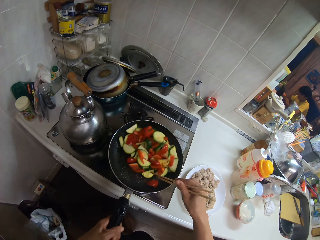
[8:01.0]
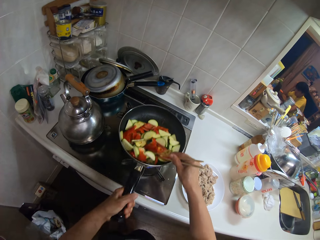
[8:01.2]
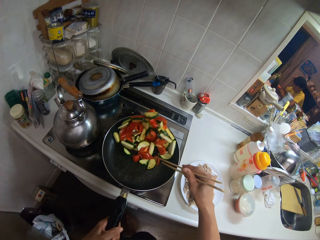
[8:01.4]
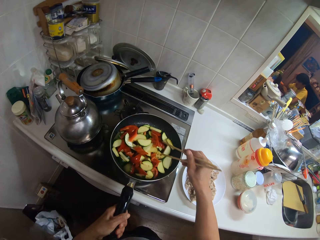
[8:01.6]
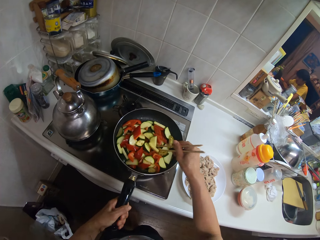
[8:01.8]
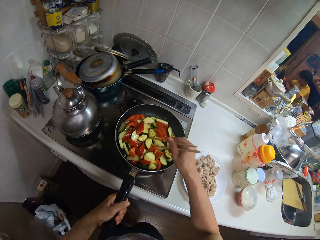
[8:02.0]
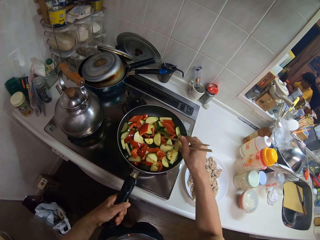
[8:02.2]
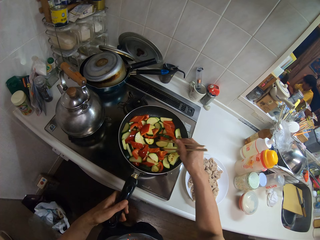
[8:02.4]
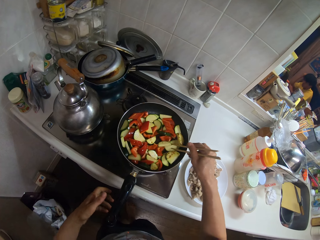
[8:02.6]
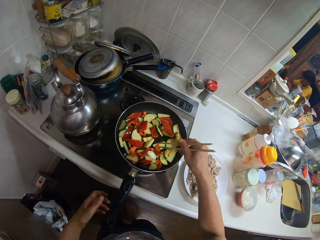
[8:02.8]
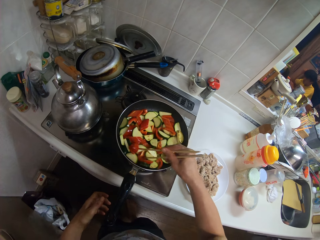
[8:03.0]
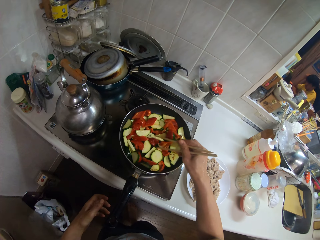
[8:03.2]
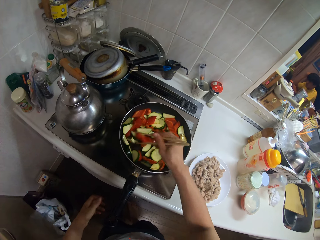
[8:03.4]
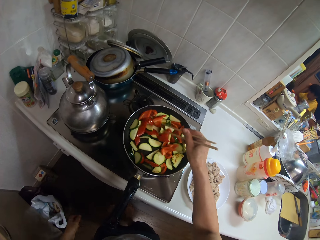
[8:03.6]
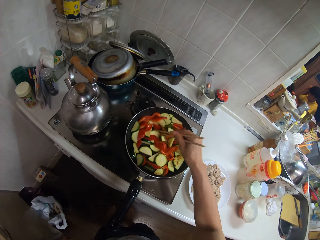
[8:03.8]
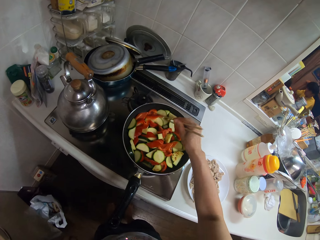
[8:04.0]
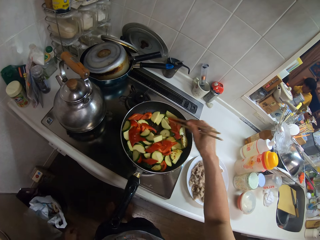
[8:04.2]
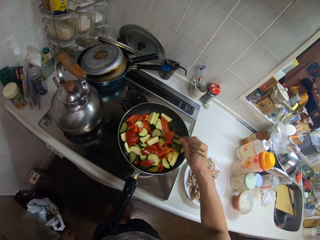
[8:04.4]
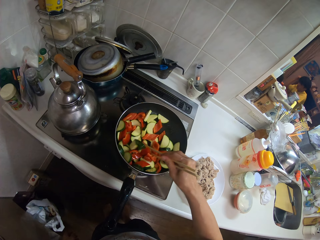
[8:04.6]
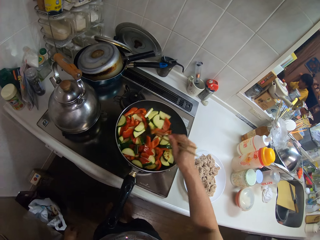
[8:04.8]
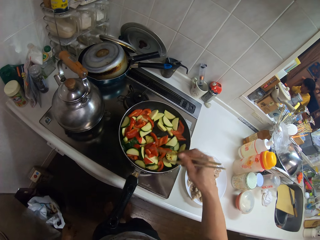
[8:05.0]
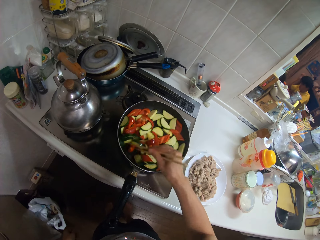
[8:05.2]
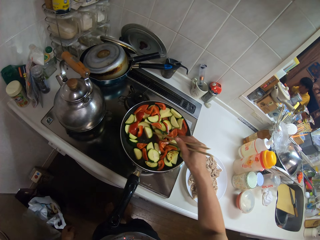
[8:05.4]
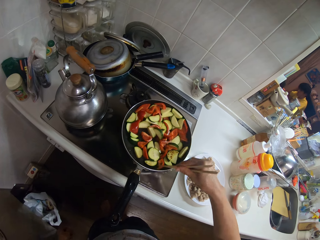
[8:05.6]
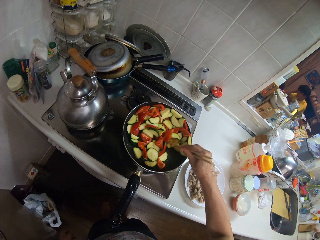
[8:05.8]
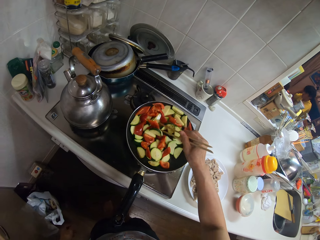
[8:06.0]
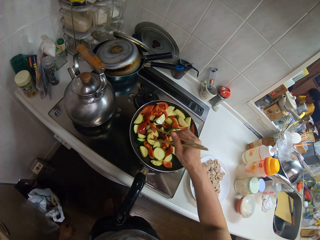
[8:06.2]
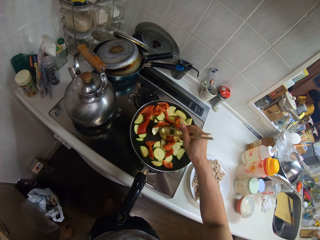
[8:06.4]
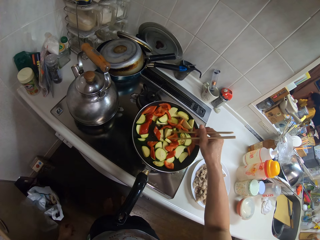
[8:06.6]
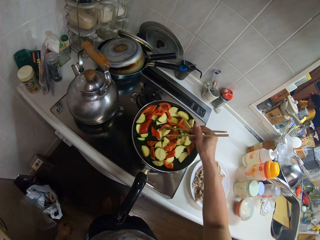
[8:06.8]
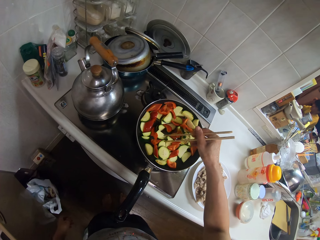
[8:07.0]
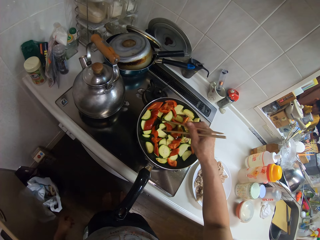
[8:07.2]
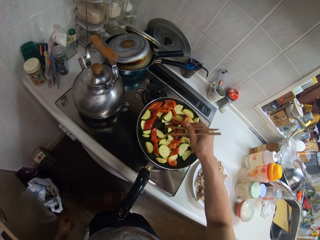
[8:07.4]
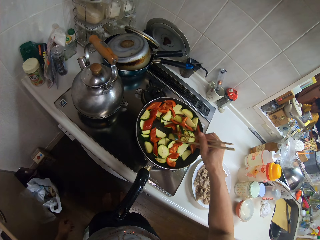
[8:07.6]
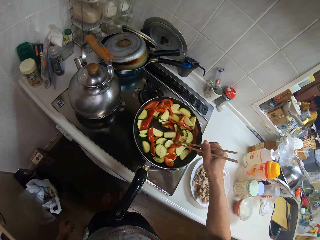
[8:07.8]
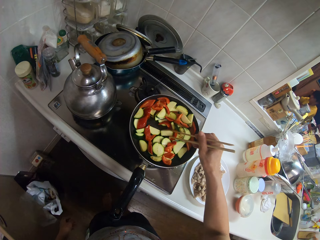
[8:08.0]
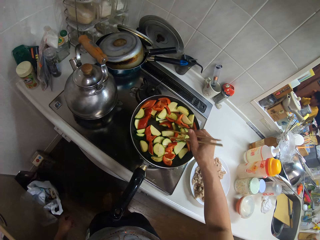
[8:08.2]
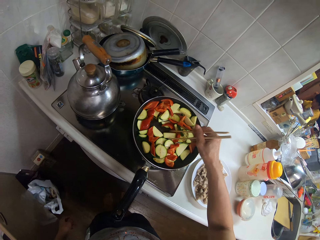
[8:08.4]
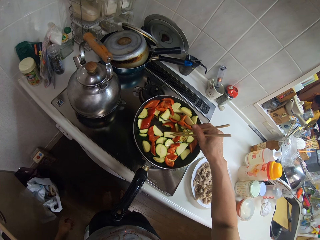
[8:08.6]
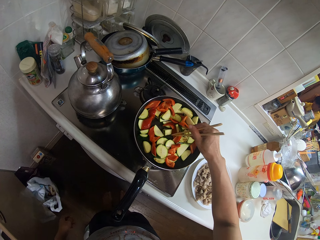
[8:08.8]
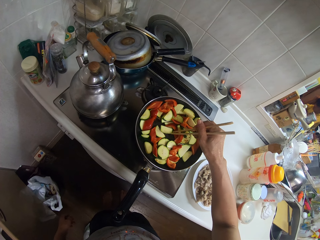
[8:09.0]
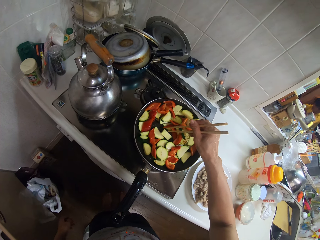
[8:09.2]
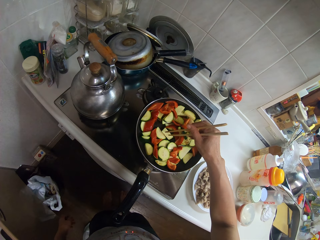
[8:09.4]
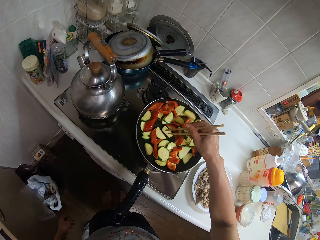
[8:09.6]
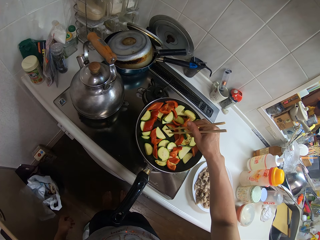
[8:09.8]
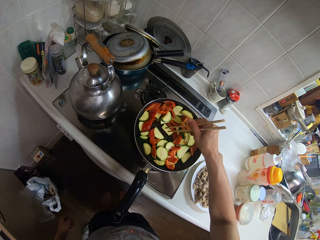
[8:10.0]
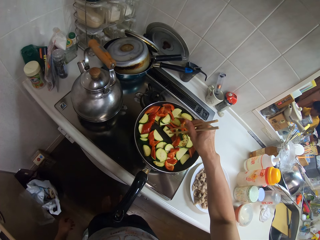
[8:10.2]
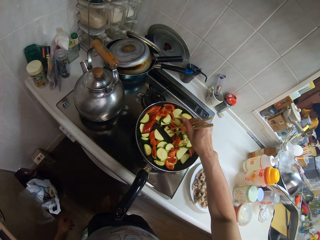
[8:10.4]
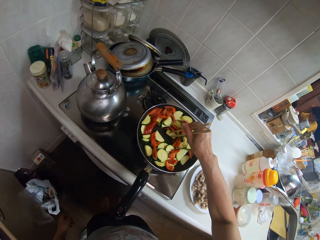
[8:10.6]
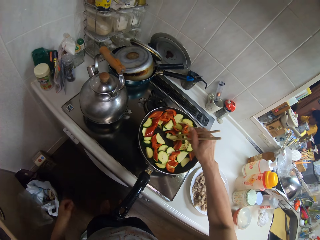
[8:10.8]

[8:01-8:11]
The camera wearer tosses the vegetables in the frypan. They shake the frypan. They stir the vegetables in the frypan with the pair of chopsticks.

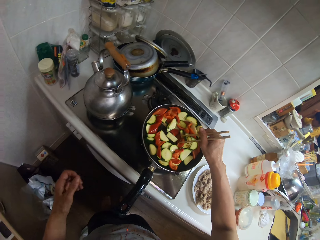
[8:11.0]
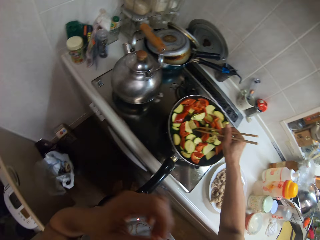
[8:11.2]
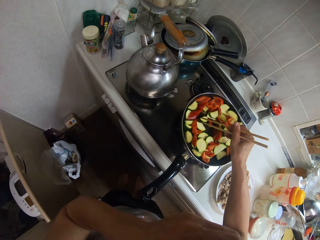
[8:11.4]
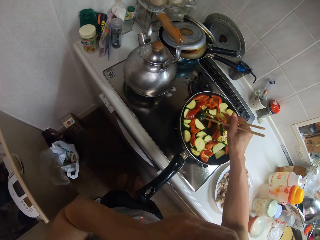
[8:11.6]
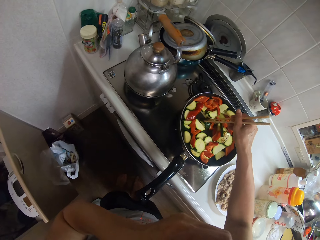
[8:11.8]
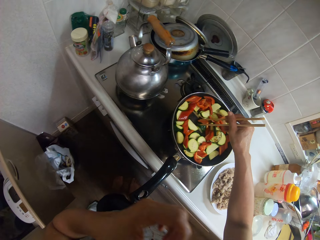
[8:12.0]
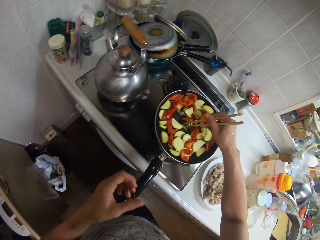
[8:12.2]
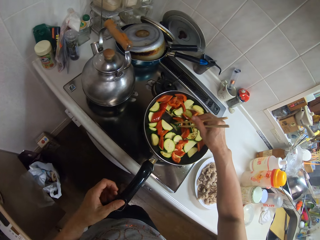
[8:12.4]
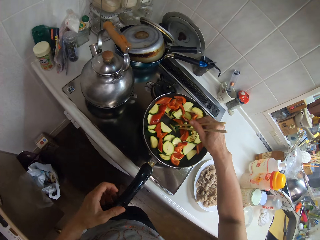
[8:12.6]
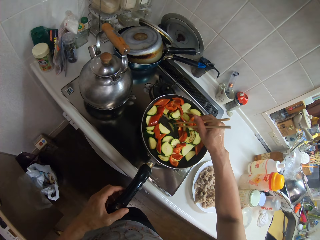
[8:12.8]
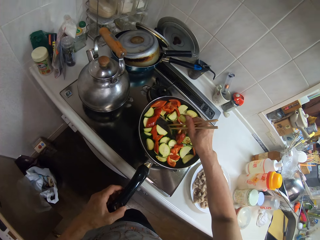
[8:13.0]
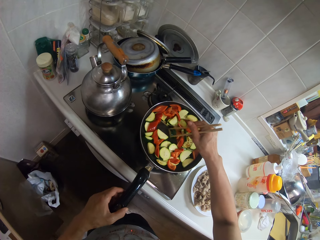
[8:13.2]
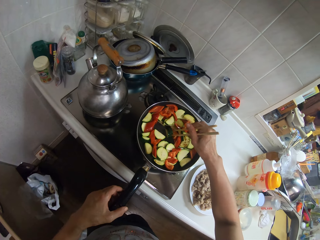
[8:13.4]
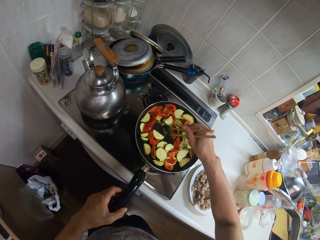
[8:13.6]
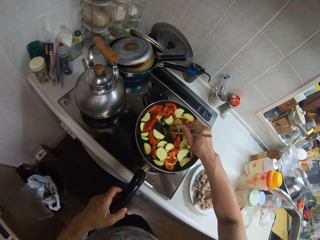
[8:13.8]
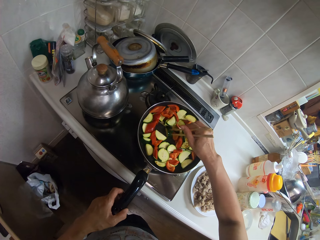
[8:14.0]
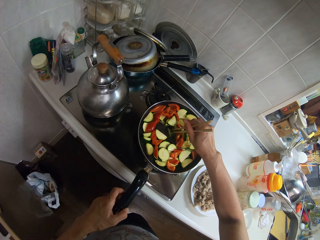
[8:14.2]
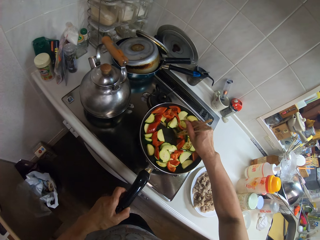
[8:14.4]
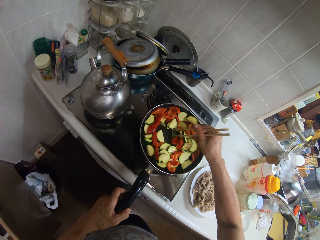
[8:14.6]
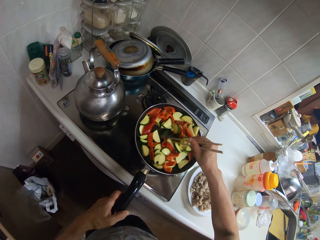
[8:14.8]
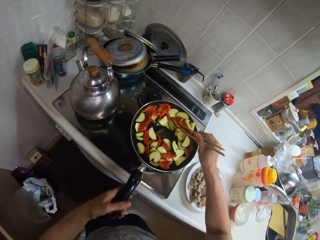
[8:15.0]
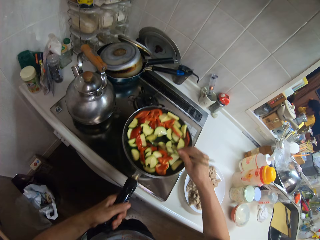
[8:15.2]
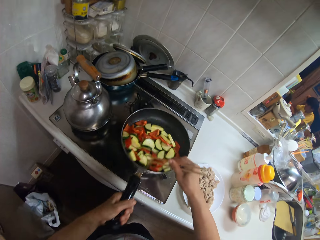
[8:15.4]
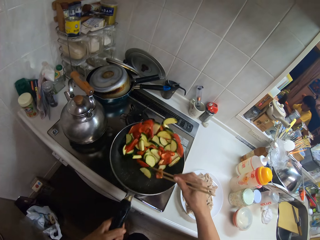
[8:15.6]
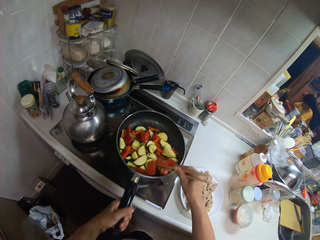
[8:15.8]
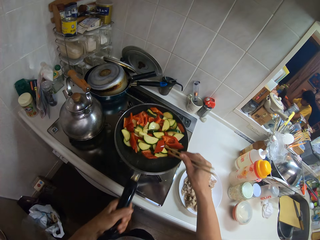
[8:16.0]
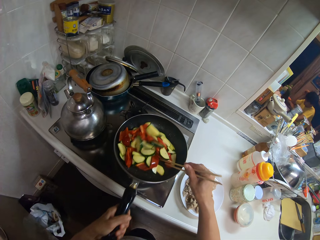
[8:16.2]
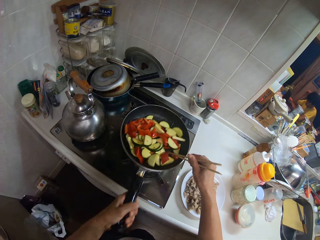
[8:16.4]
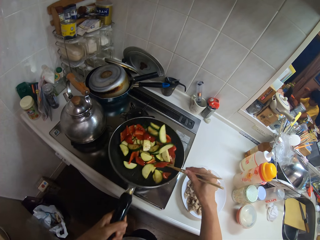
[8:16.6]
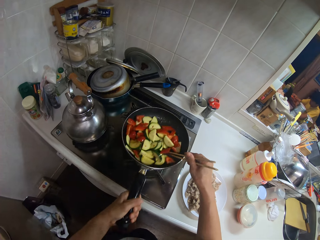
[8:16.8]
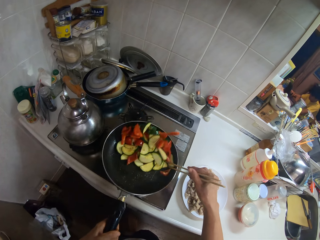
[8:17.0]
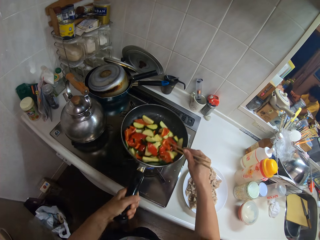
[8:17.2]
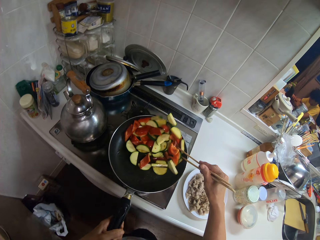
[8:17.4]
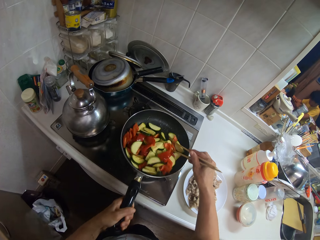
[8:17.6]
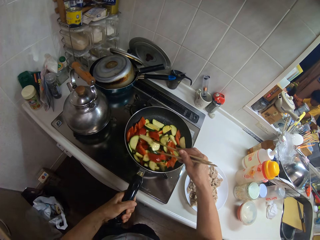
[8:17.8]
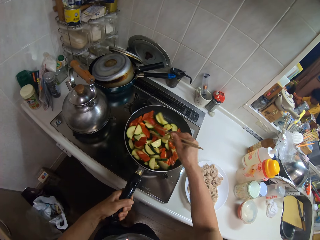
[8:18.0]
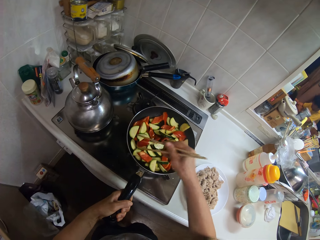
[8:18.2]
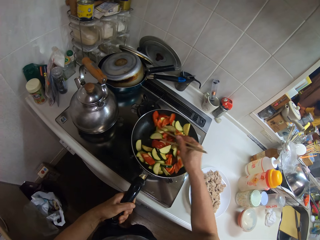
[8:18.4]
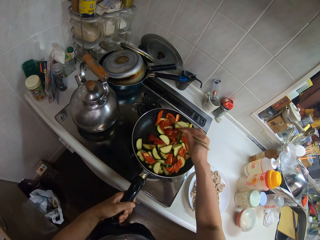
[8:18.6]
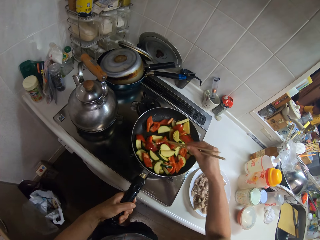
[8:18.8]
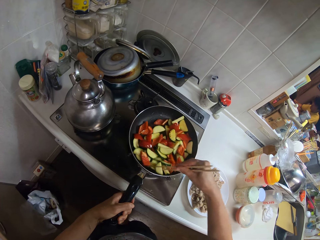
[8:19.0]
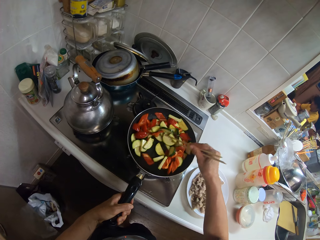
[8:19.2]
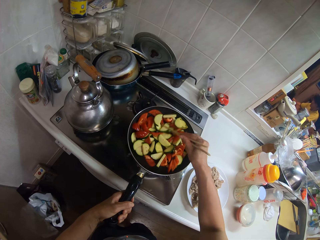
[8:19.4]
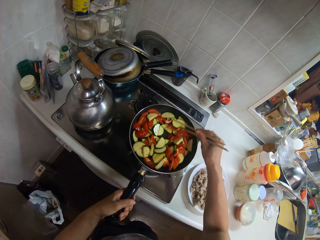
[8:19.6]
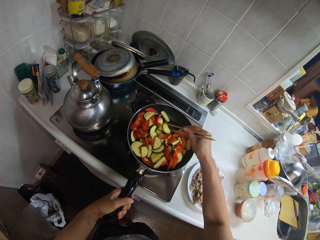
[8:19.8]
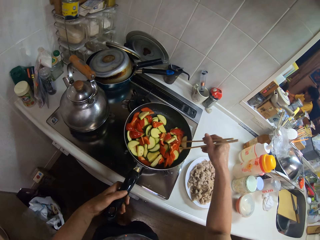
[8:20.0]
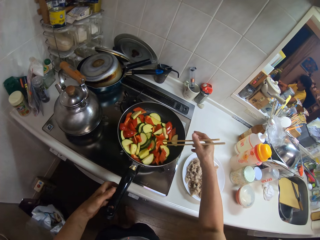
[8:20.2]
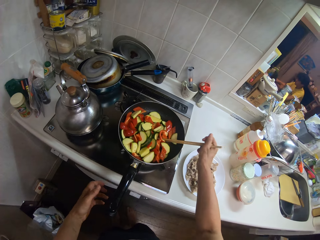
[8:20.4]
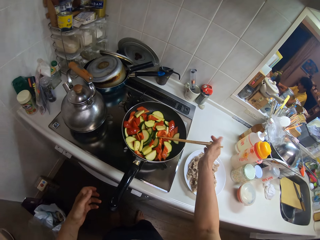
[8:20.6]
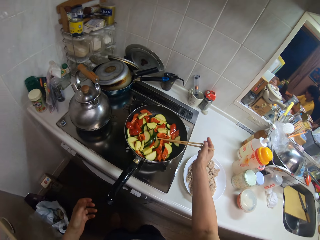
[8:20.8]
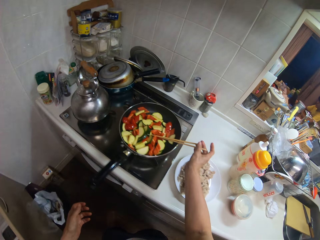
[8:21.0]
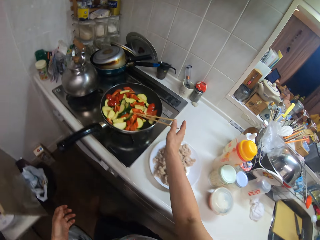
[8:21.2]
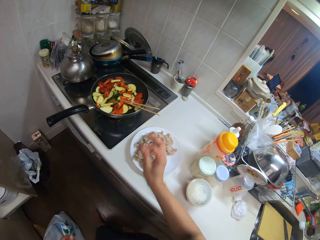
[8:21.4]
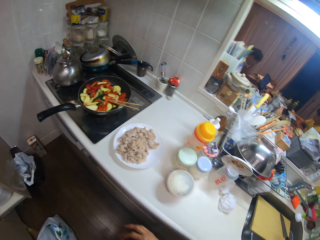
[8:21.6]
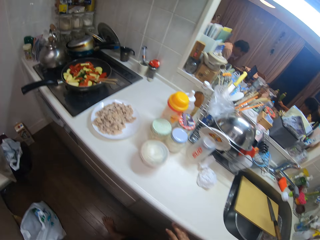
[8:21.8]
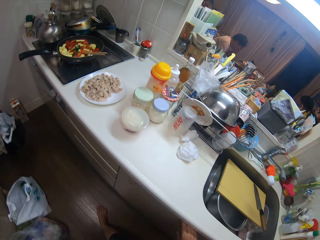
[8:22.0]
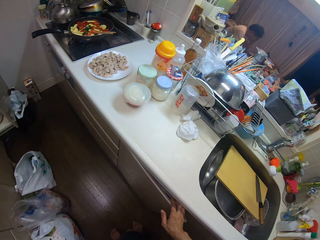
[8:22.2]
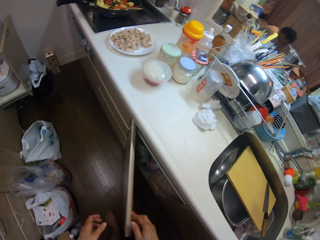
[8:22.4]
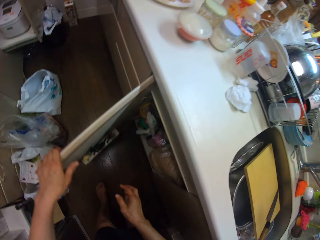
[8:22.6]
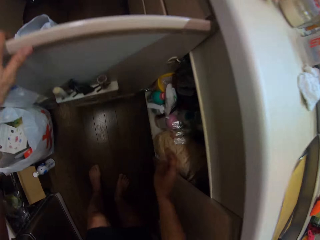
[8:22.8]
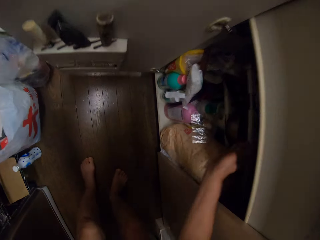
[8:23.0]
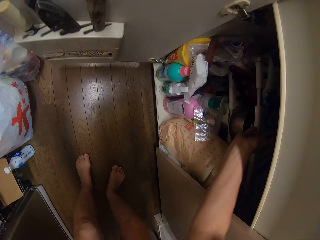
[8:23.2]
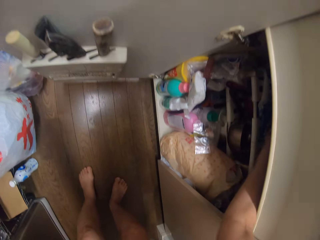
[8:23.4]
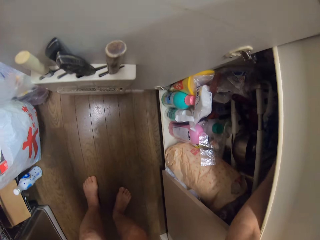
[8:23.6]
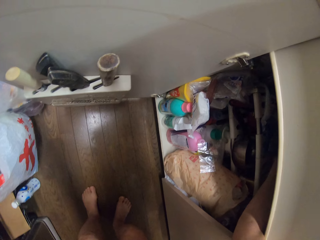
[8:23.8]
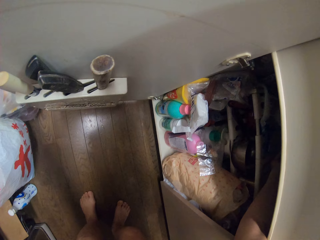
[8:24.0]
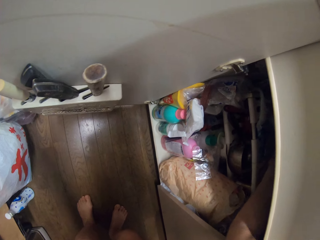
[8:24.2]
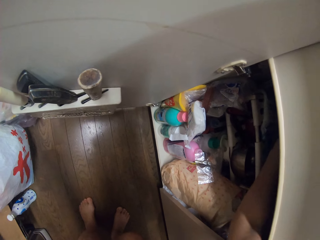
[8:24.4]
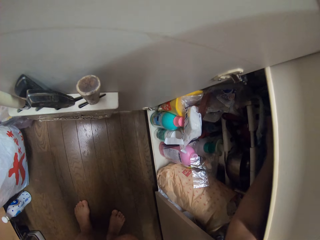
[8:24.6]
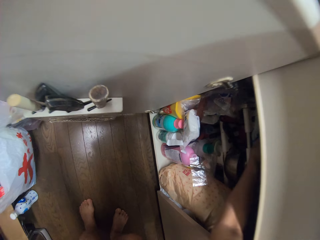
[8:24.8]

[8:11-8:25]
The camera wearer scrubs the face. They toss the vegetables in the frypan. They shake the frypan. They stir the vegetables in the frypan with the pair of chopsticks. They drop the chopsticks. They open a cabinet under the slab.
